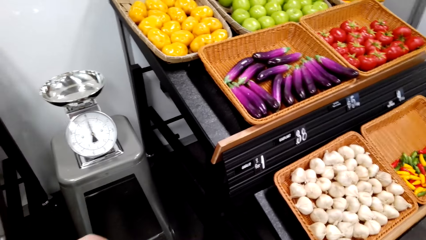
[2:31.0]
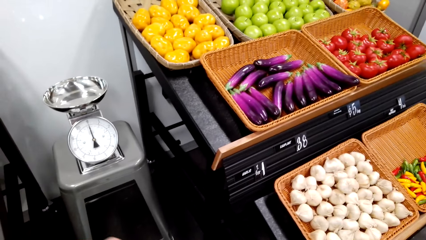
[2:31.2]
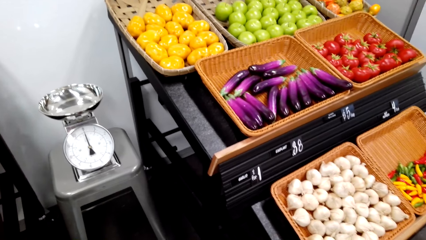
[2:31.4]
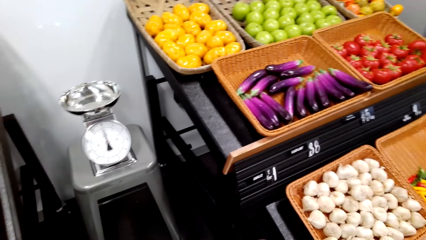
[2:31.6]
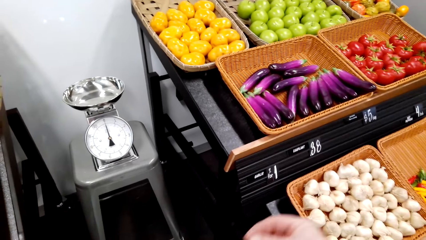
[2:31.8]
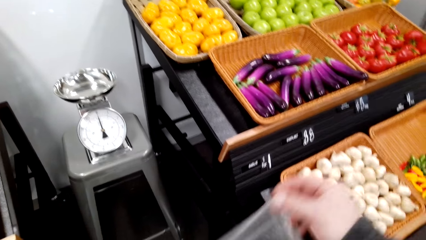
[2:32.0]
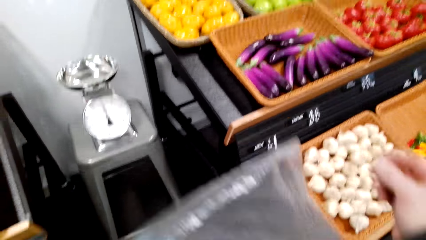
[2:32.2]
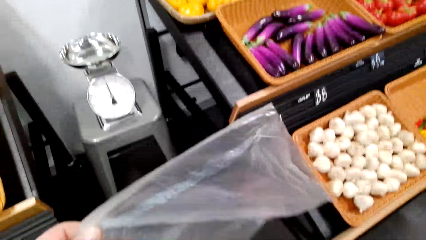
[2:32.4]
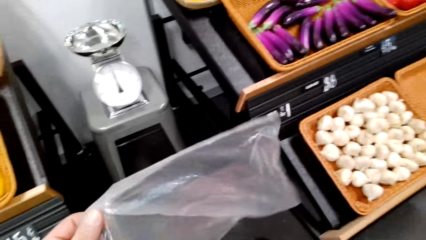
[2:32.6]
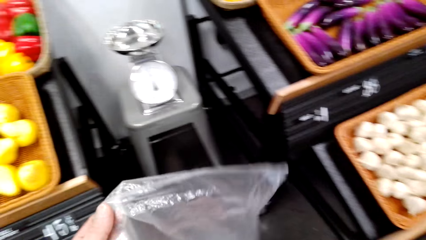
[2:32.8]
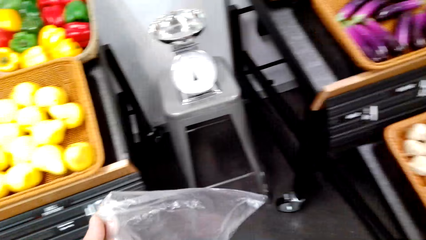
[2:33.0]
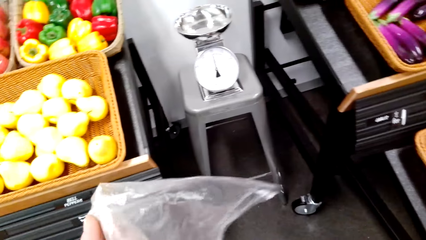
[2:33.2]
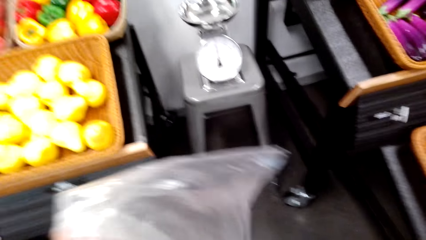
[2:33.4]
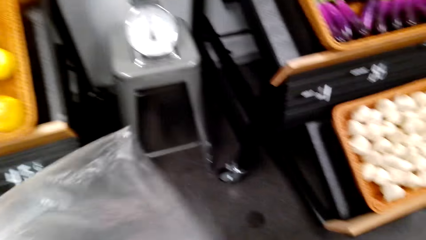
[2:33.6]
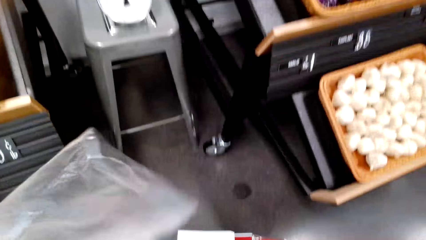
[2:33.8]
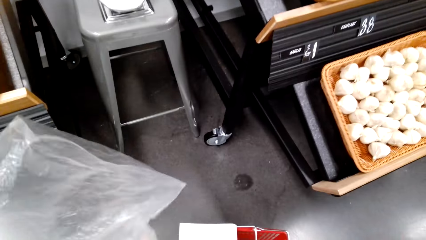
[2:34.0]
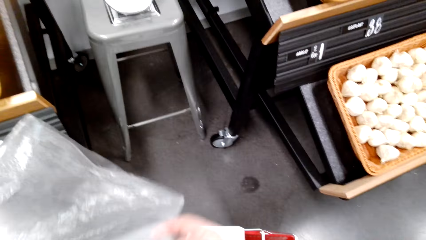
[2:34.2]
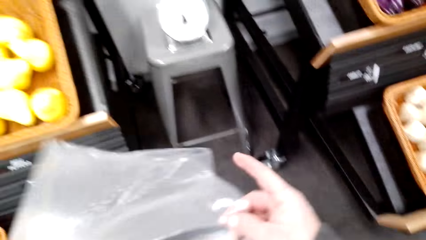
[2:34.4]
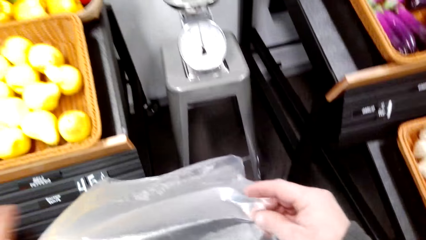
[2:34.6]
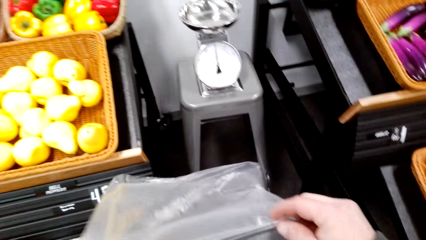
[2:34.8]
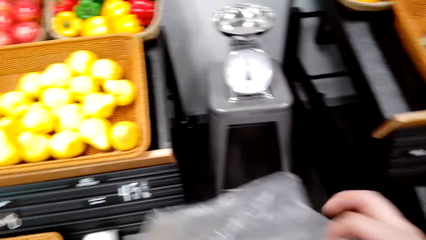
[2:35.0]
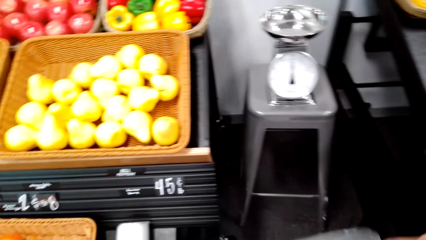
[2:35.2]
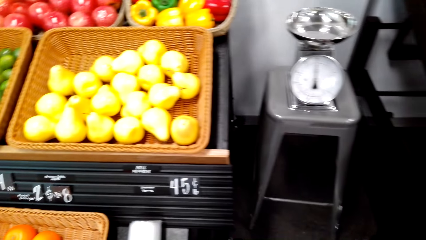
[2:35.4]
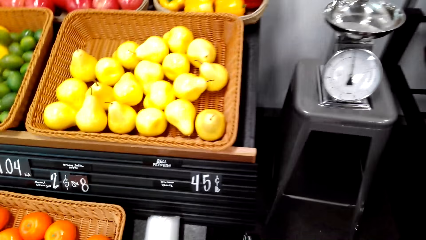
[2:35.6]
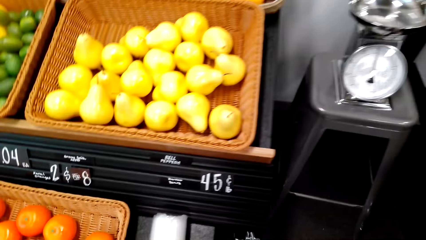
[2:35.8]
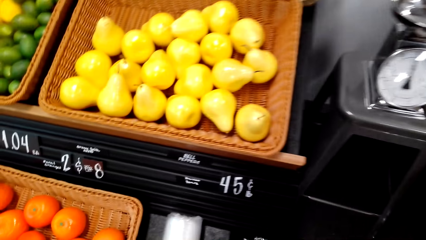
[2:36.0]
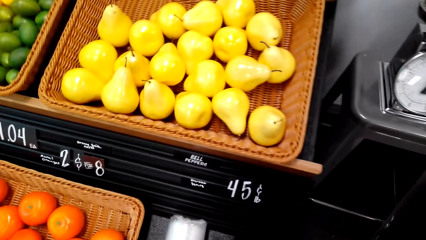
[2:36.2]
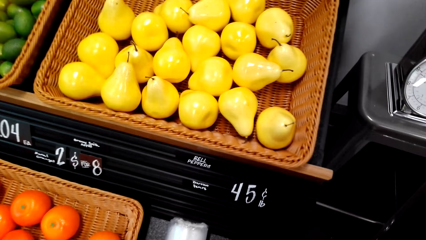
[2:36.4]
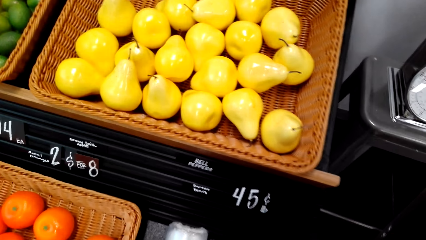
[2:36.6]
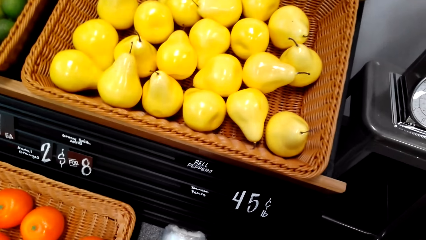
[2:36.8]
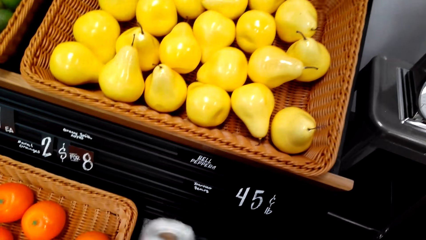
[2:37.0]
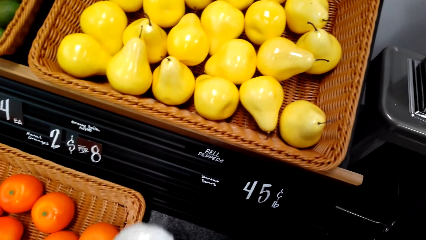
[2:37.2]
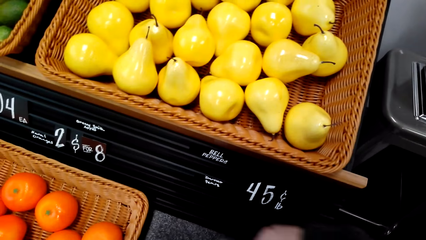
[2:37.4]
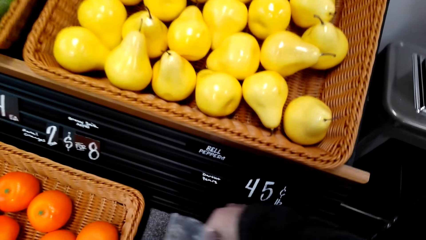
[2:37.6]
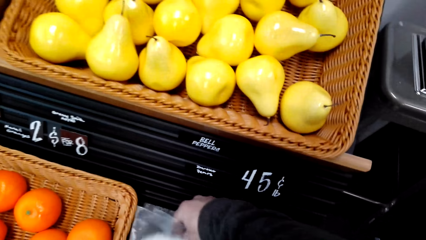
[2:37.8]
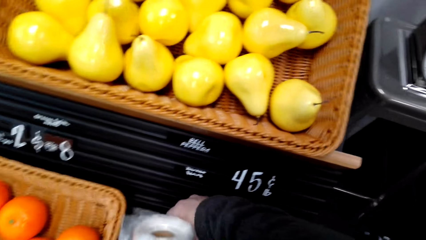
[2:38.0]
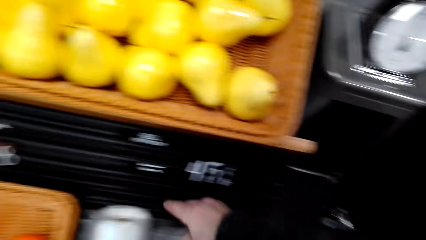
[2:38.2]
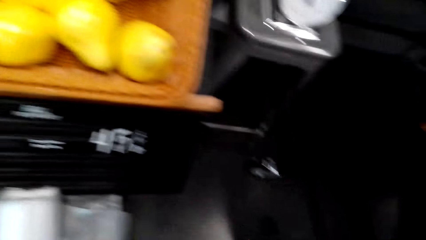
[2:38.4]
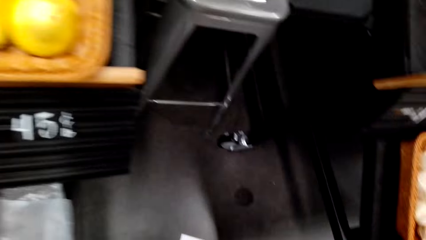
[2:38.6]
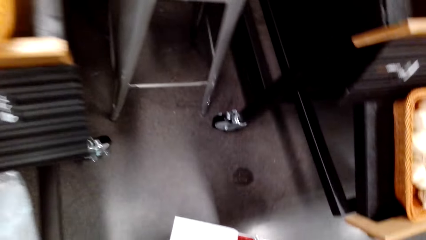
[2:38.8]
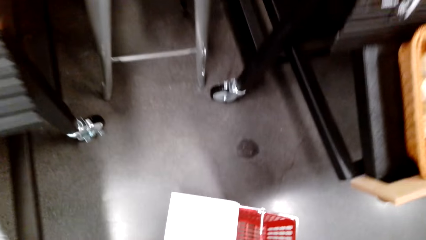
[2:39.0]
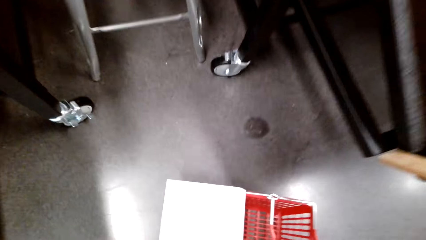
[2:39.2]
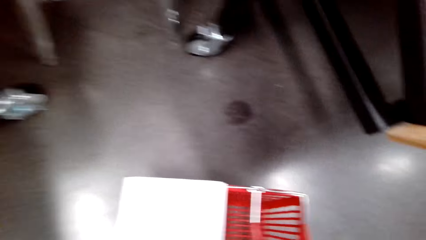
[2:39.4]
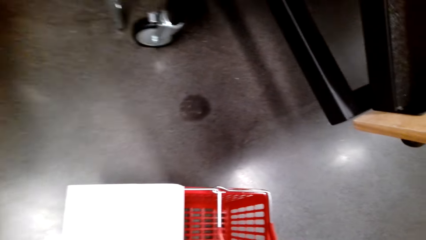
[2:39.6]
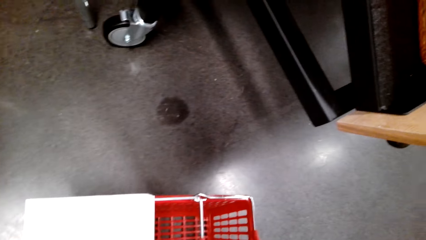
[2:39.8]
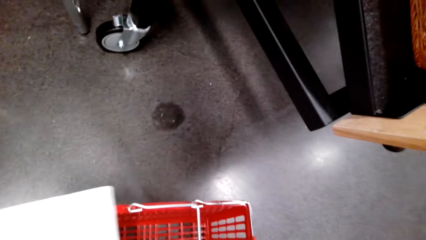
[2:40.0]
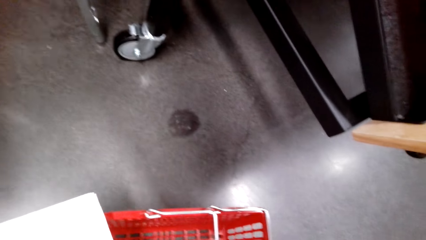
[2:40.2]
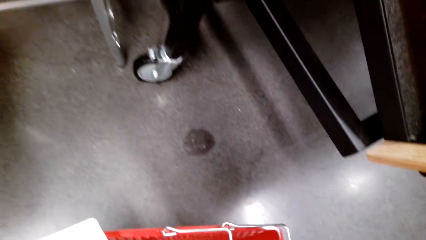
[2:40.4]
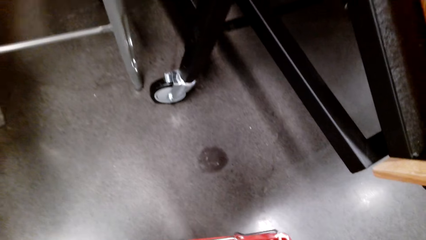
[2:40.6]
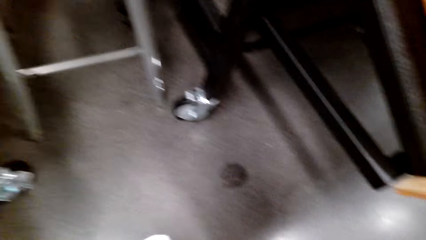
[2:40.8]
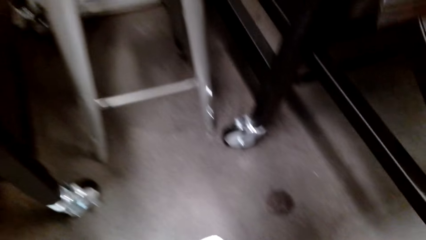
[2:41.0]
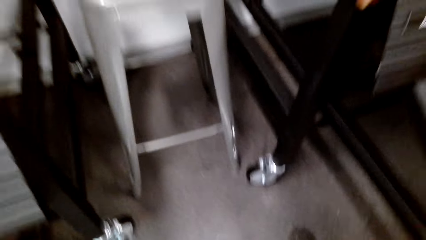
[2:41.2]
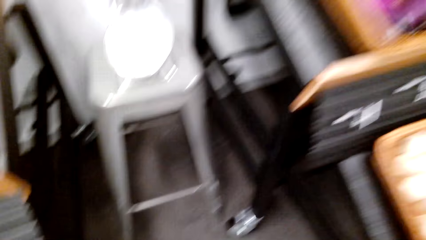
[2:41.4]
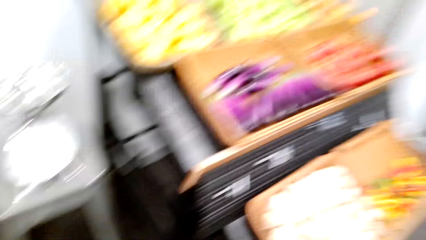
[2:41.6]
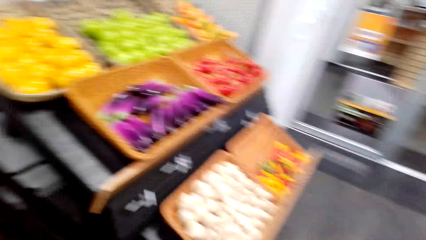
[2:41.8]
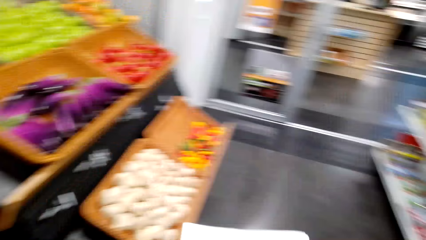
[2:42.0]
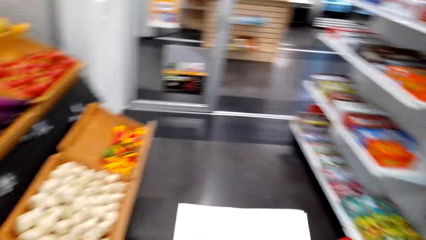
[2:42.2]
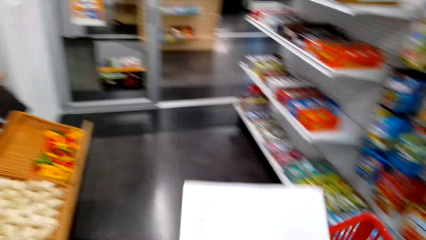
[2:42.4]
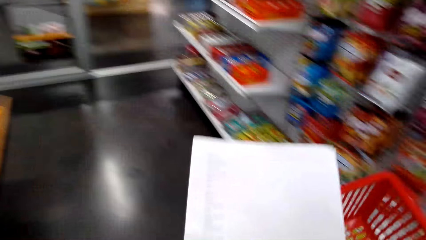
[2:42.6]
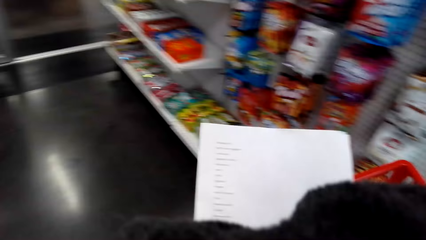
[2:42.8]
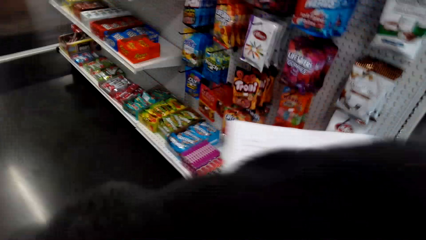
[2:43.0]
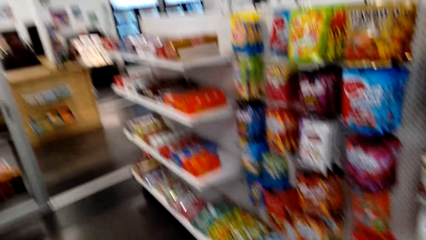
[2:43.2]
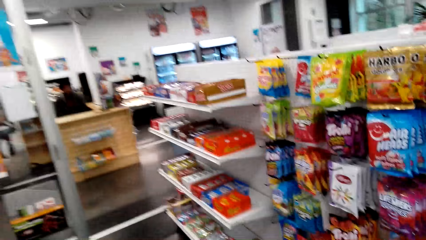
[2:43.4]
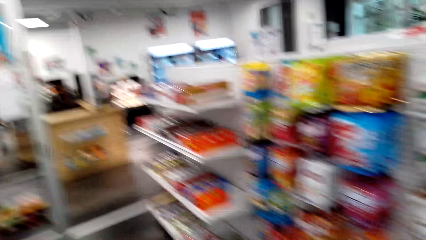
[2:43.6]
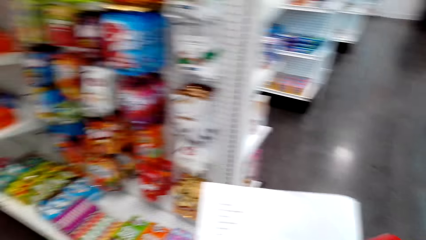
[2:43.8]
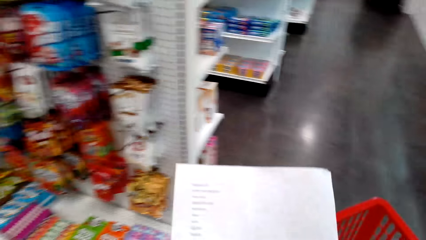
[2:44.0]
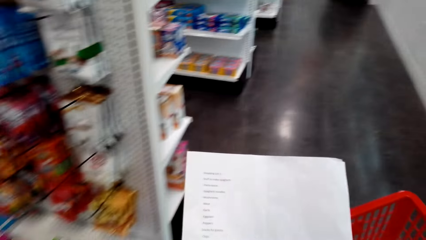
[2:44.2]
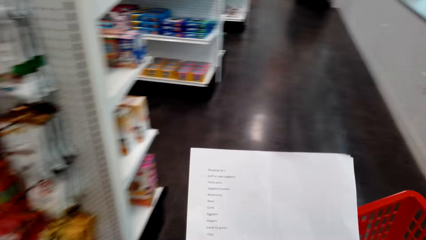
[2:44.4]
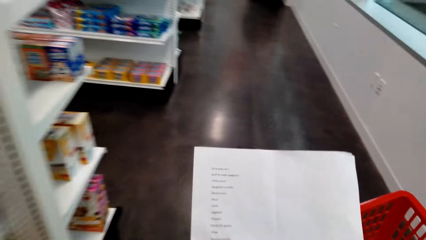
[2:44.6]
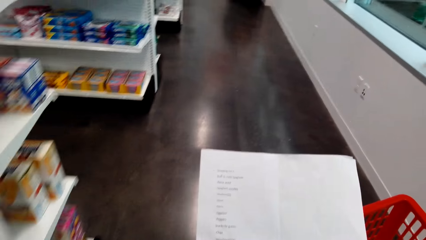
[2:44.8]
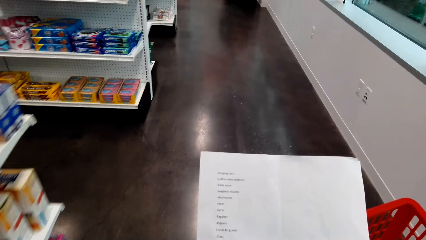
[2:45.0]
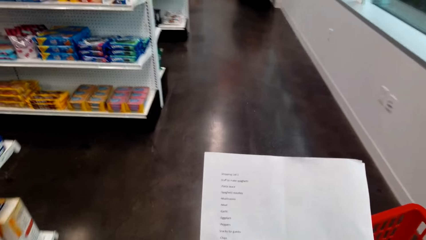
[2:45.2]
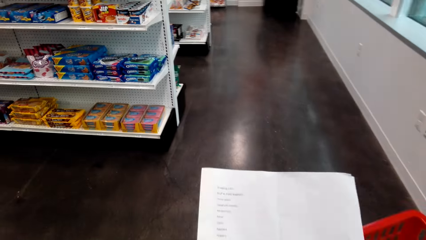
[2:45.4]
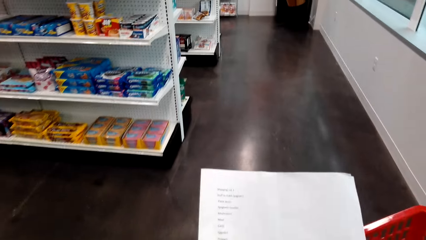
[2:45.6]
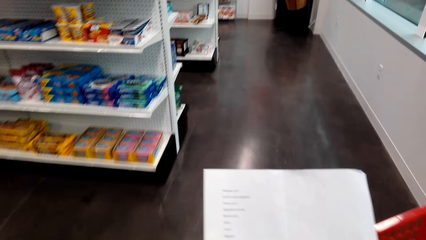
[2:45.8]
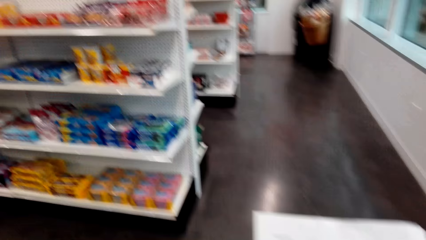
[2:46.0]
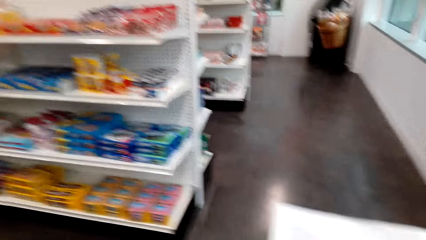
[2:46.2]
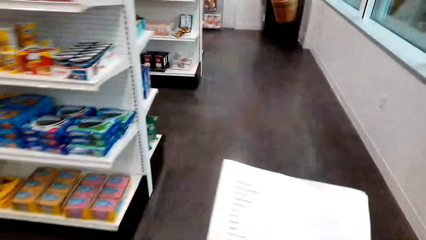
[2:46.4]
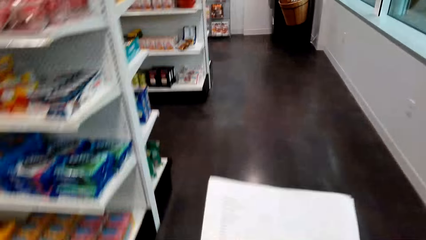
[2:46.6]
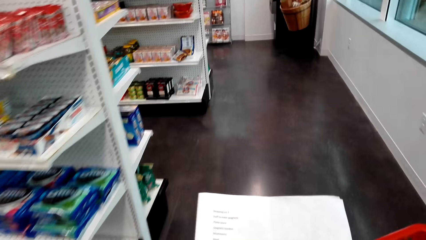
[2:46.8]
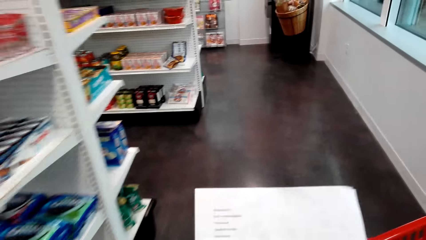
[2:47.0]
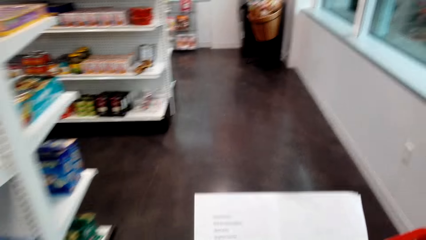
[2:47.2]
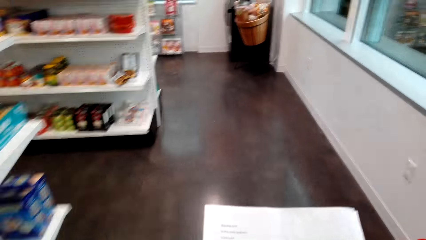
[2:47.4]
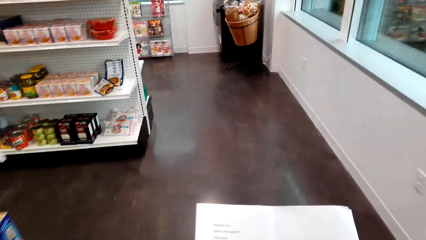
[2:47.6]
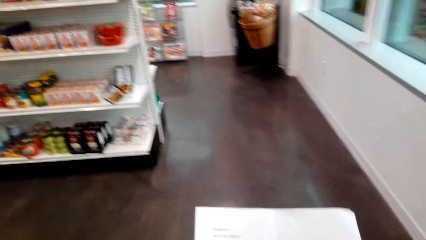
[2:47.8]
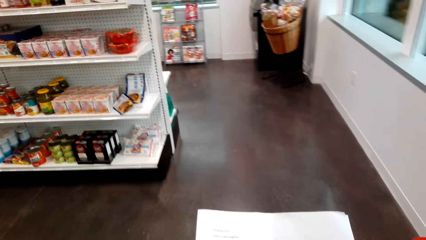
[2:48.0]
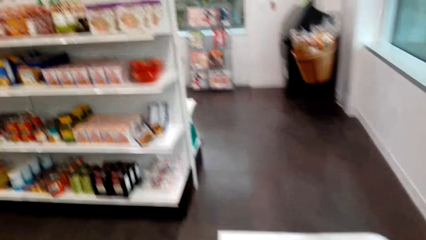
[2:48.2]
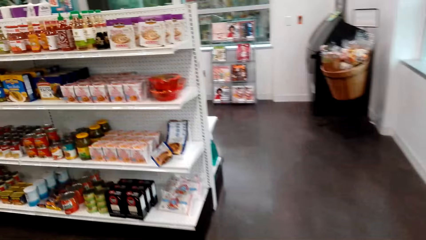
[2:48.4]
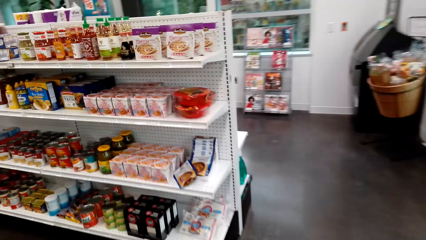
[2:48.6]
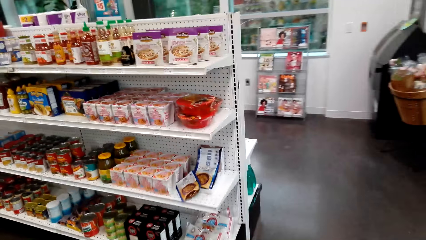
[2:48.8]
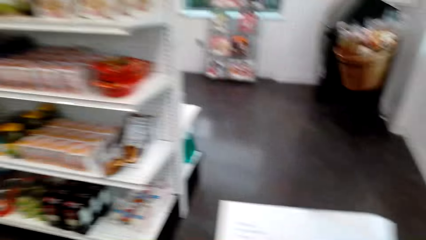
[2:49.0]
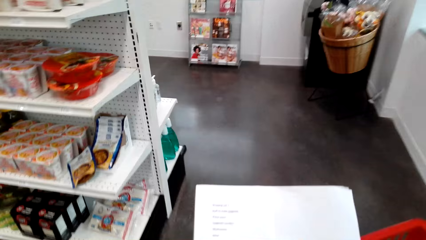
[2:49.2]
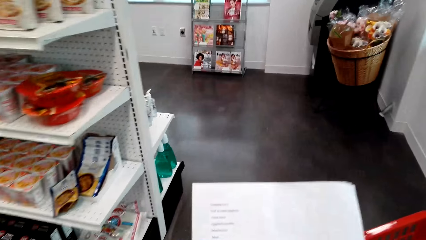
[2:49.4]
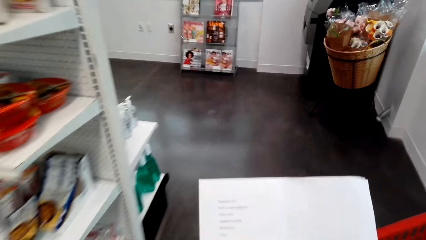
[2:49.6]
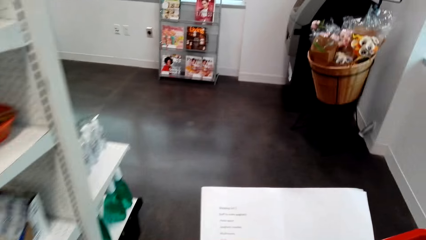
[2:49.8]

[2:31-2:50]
The camera wearer folds the polythene bag or plastic bag. They place the plastic bag on the rack. They pick up the shopping list, pick up the basket, talk in the store, walk in the store and look at the shopping list.
